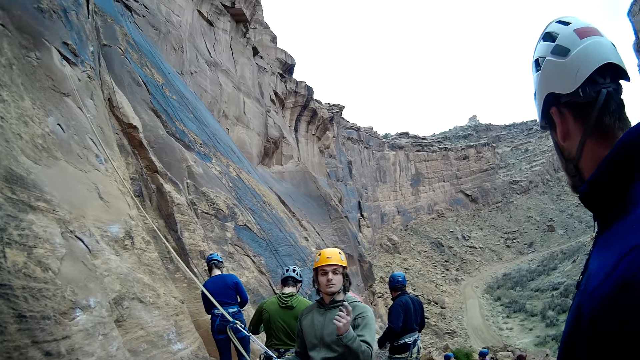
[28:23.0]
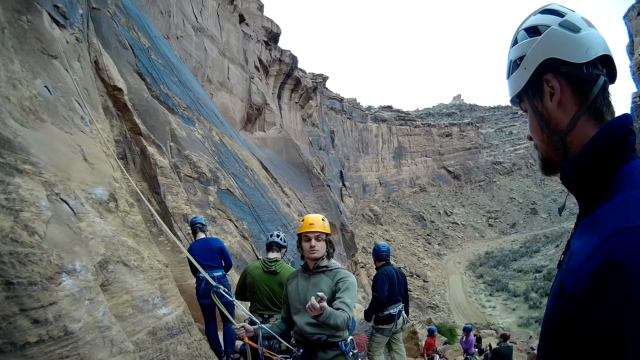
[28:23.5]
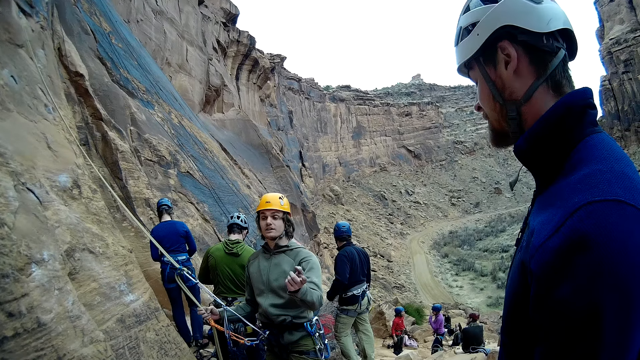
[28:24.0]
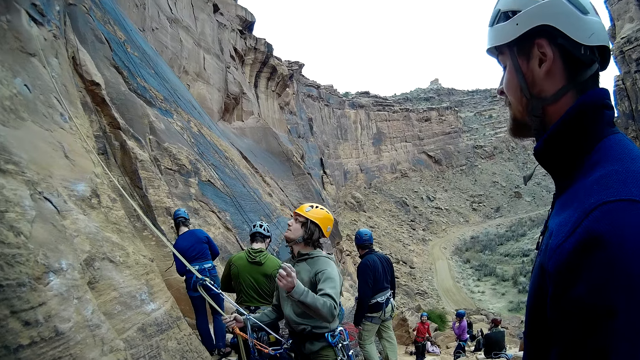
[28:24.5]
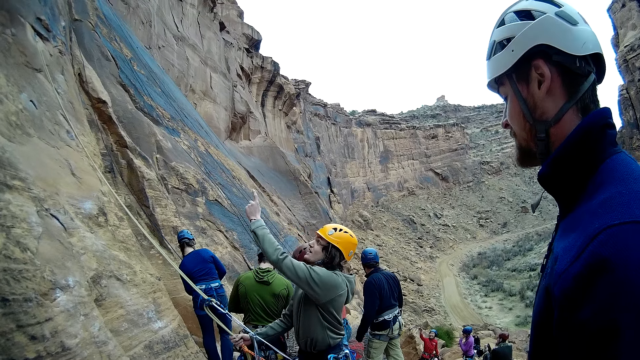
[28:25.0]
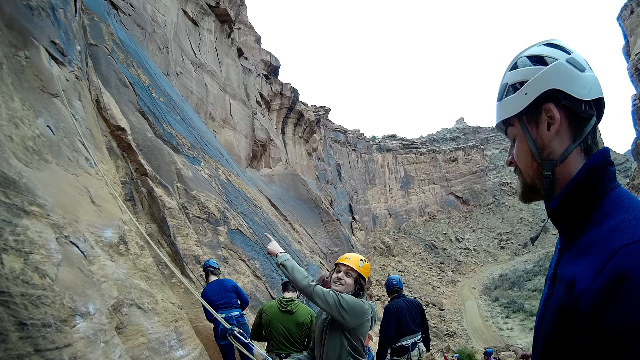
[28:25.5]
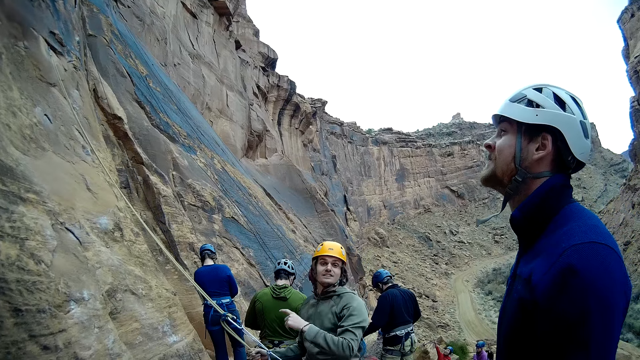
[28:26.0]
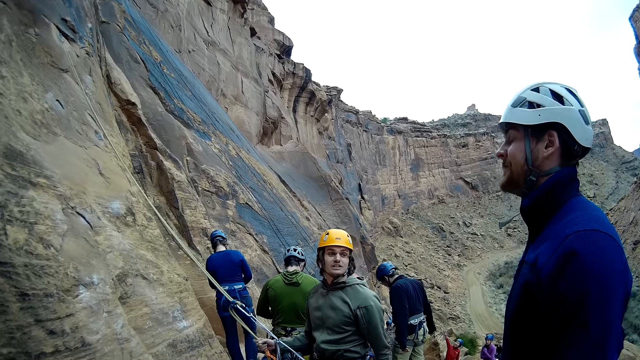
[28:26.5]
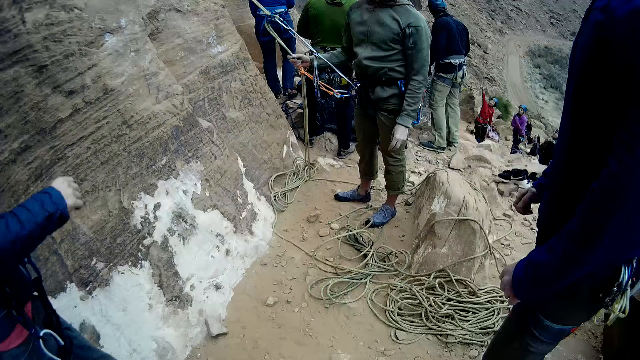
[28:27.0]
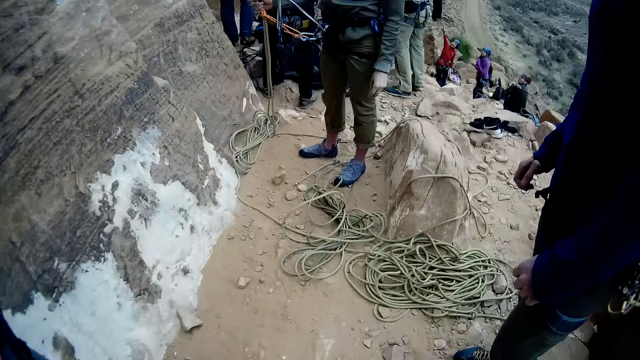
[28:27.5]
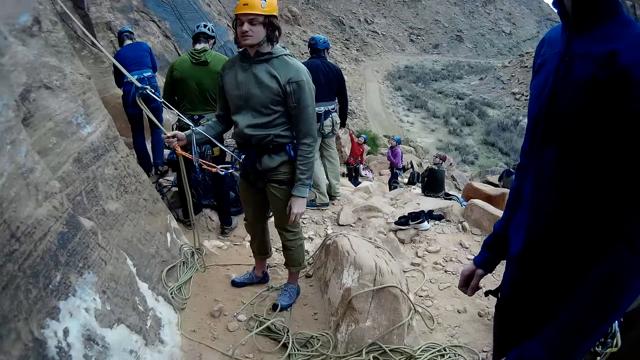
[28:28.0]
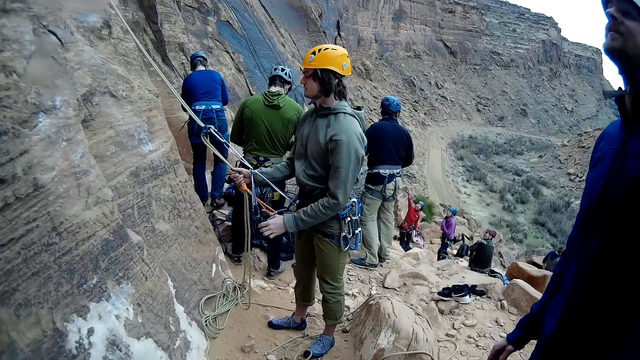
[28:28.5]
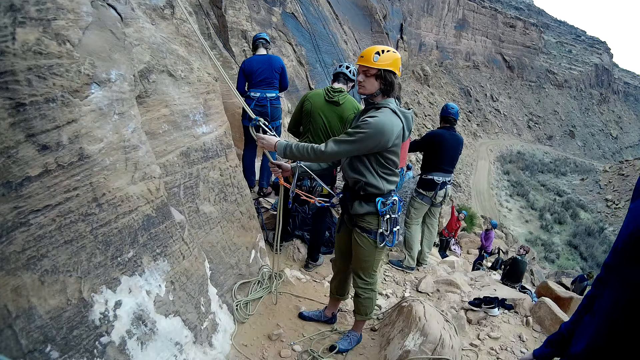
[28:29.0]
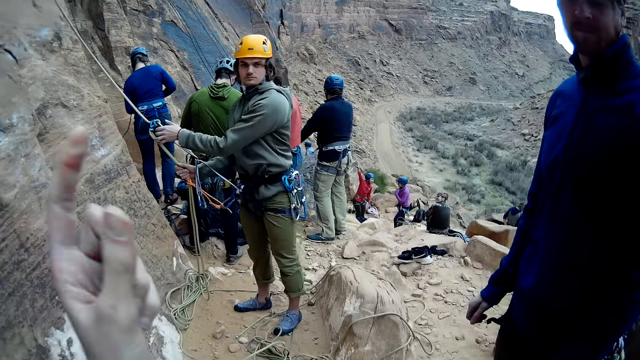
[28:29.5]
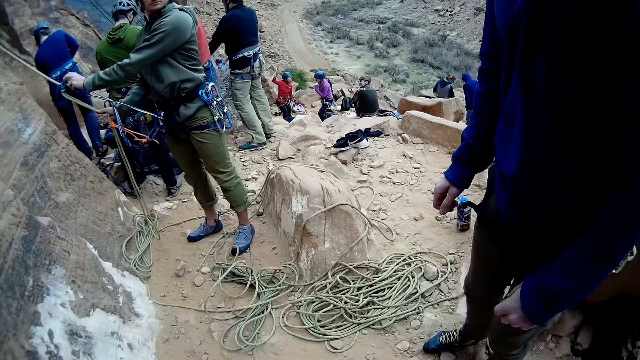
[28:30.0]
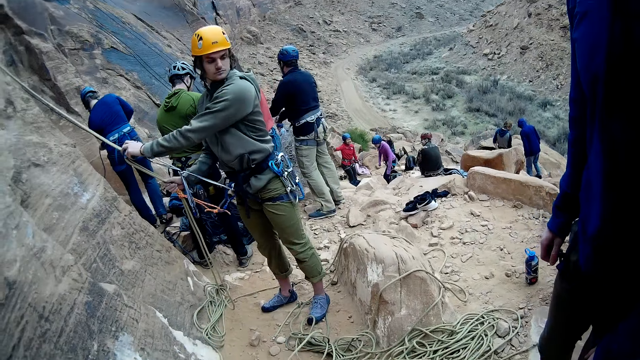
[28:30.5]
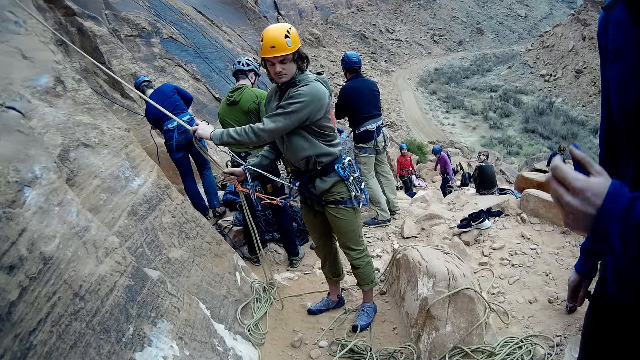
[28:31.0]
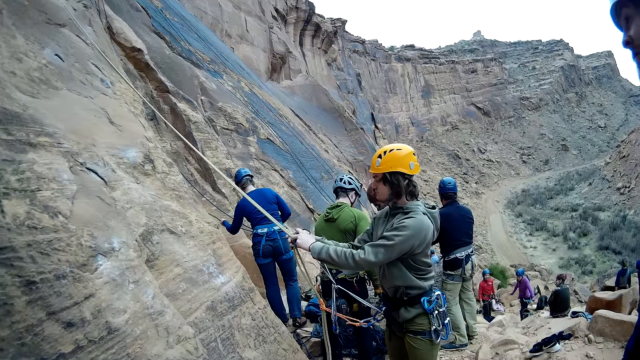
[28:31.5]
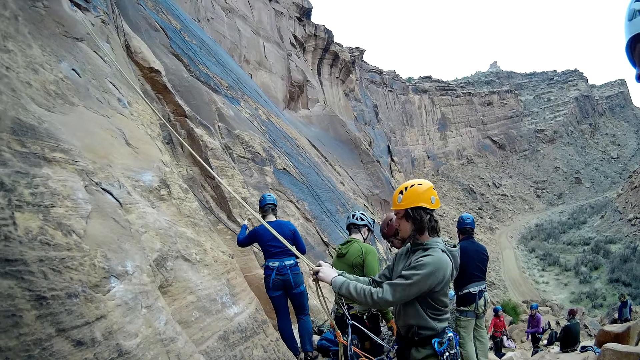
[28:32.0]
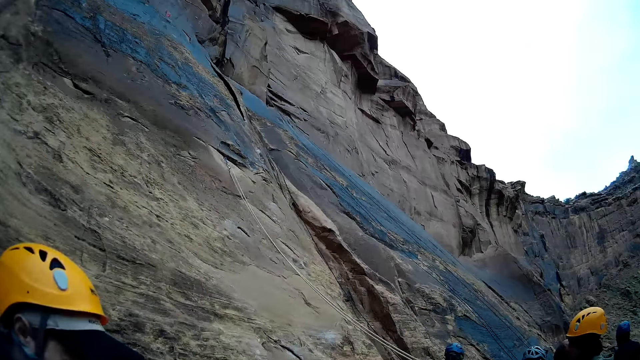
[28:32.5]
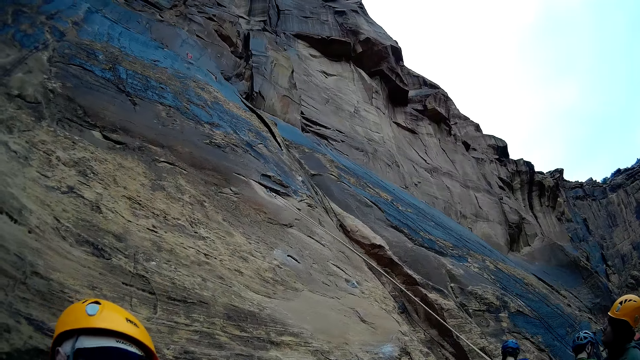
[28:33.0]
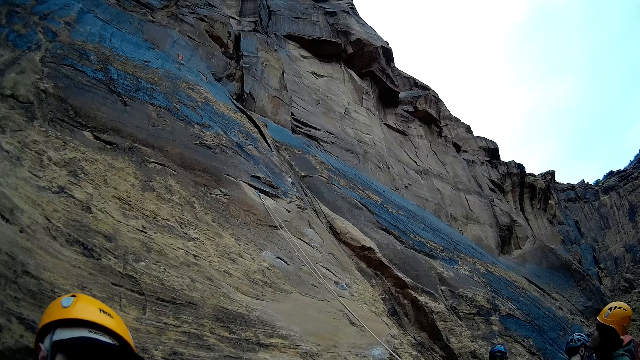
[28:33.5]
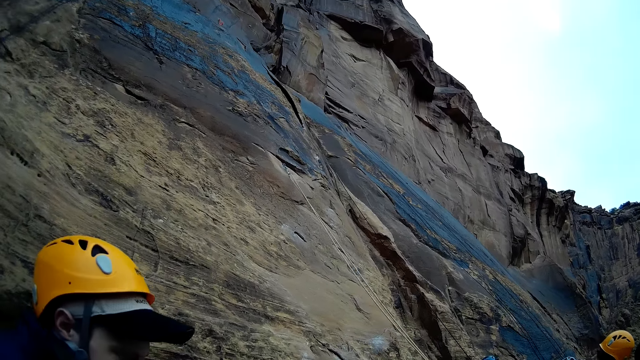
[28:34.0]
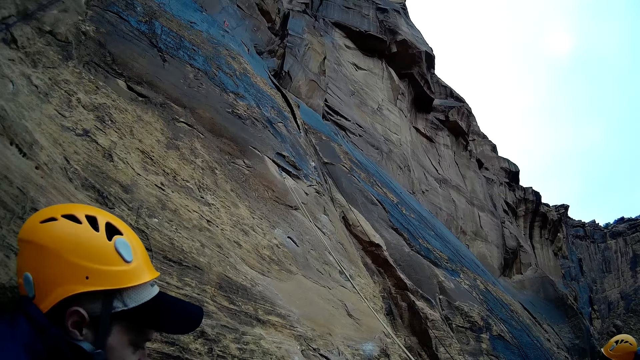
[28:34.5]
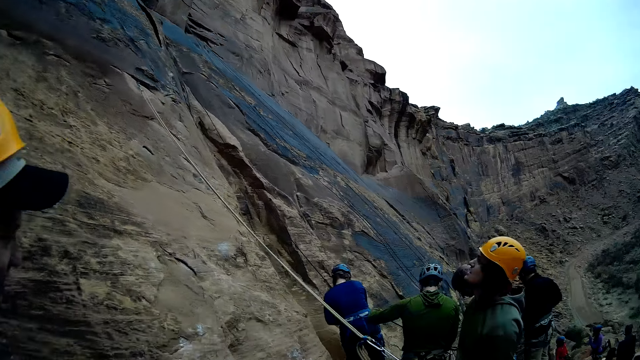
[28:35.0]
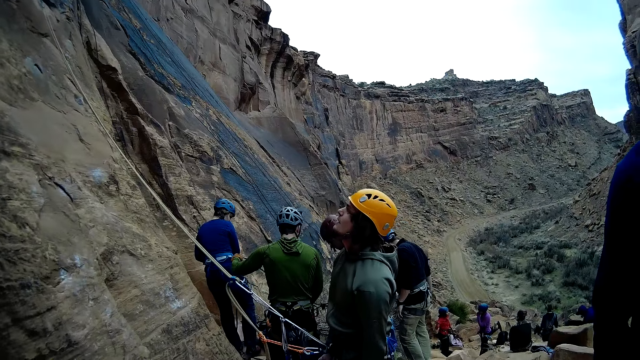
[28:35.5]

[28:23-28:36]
The camera wearer gesticulates with his left hand. He looks up the mountain.

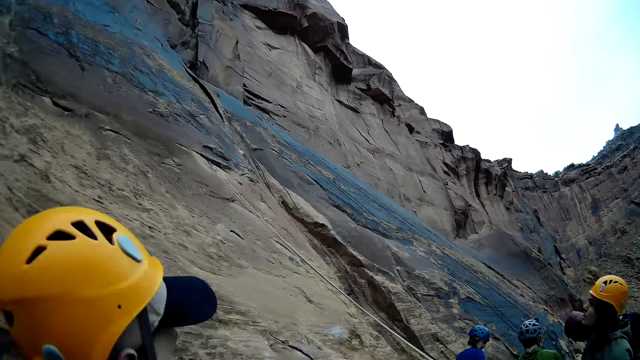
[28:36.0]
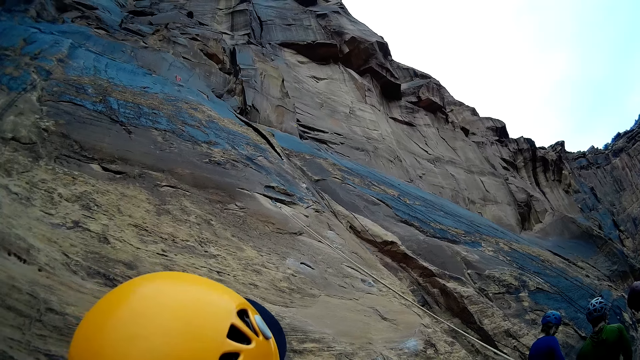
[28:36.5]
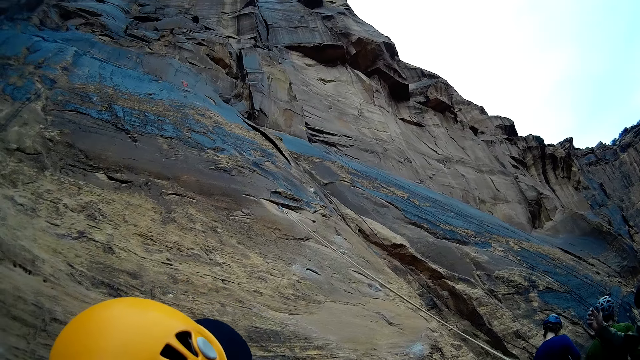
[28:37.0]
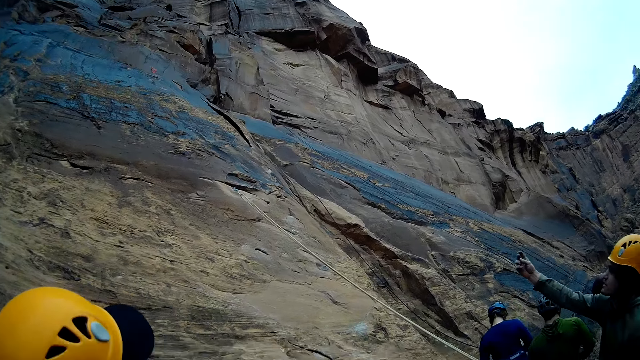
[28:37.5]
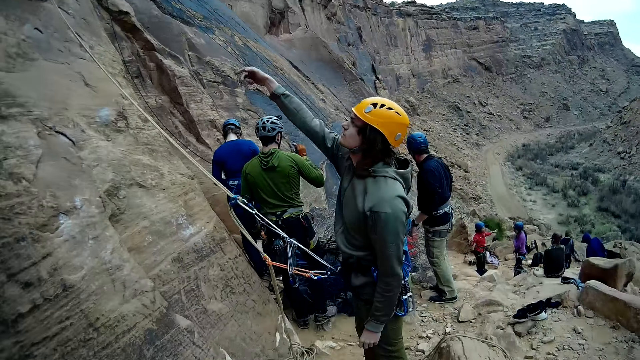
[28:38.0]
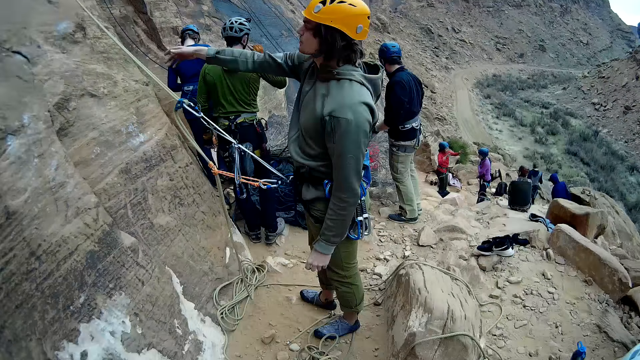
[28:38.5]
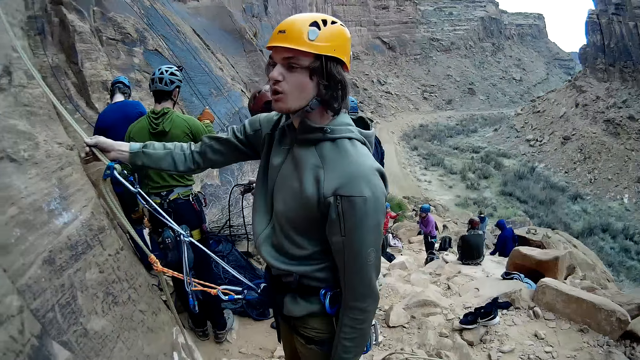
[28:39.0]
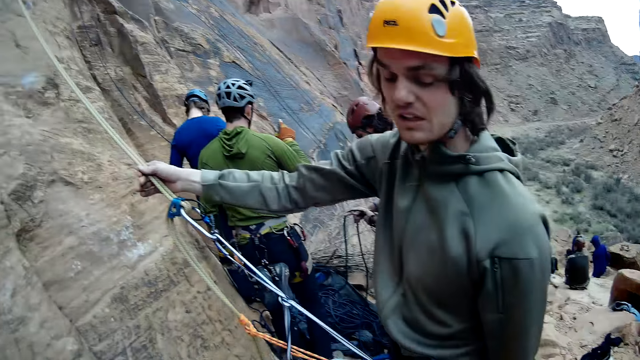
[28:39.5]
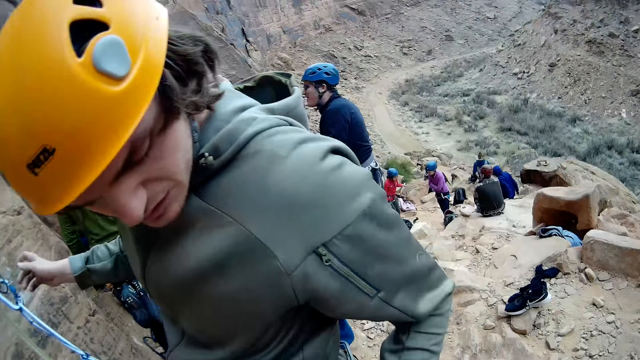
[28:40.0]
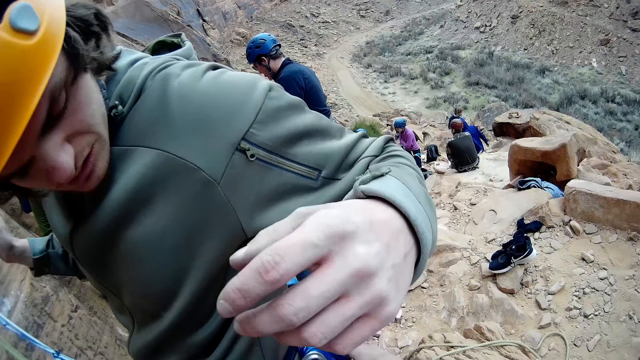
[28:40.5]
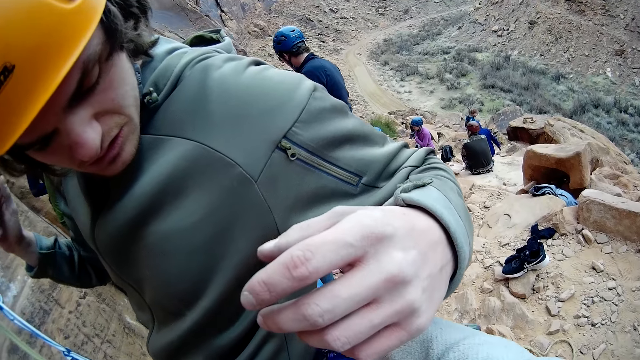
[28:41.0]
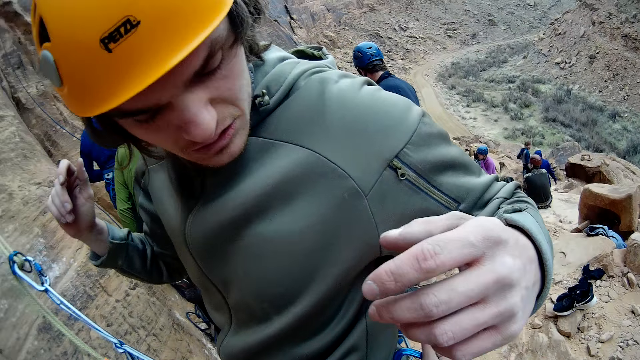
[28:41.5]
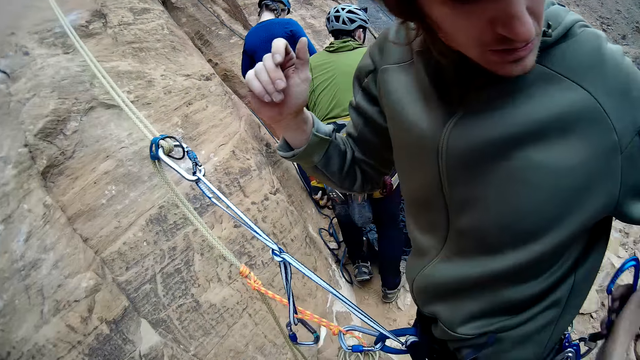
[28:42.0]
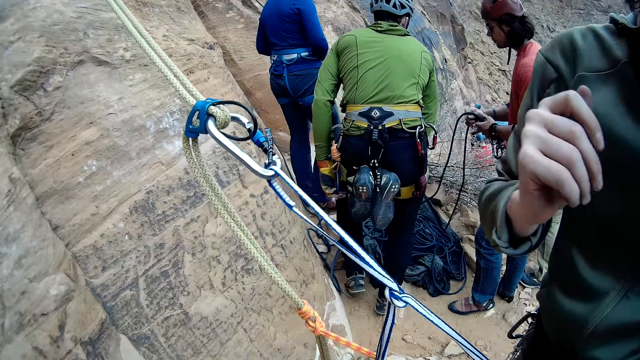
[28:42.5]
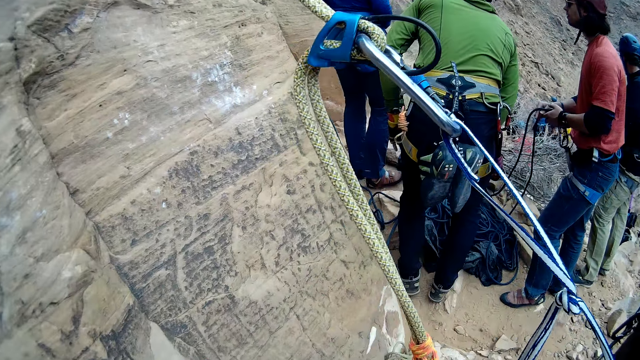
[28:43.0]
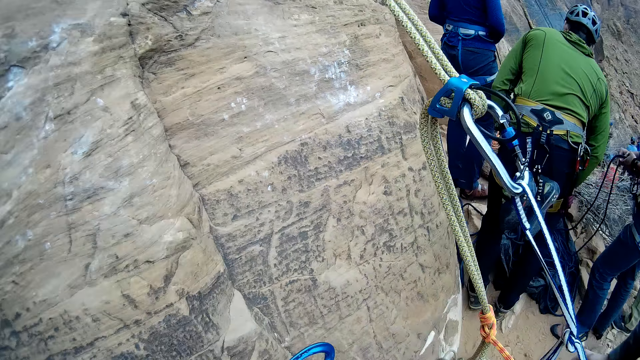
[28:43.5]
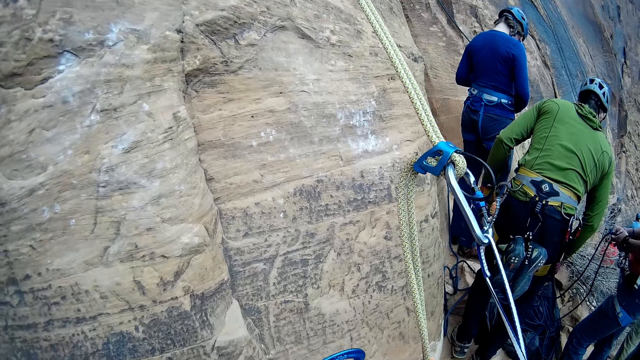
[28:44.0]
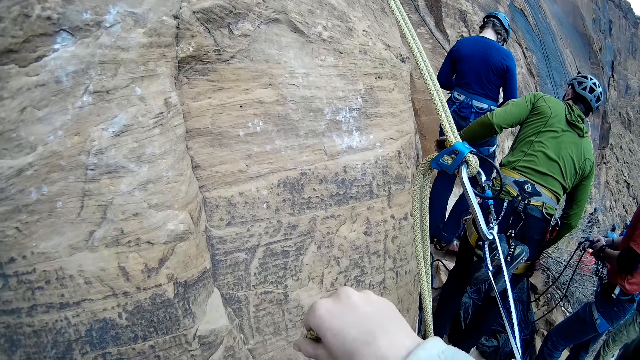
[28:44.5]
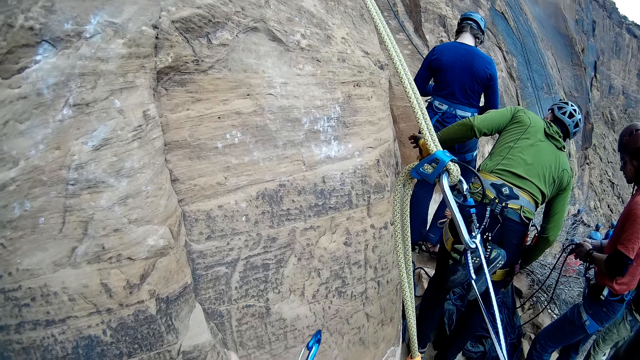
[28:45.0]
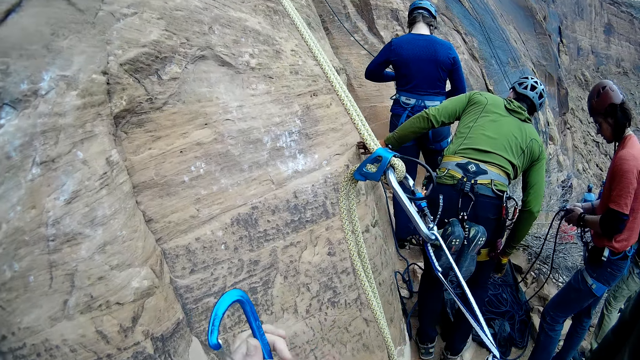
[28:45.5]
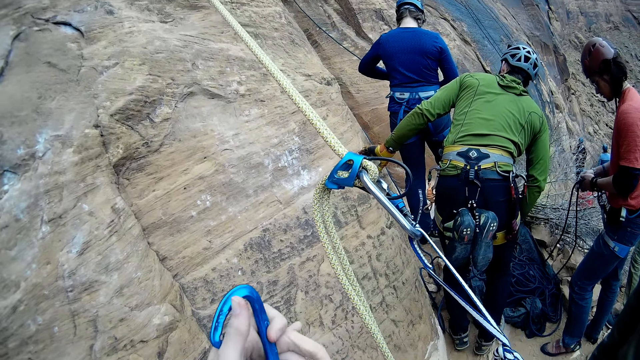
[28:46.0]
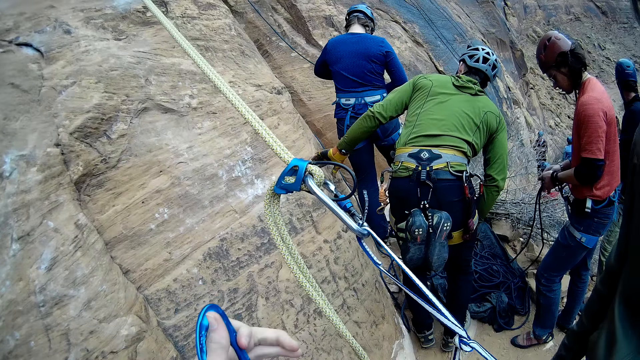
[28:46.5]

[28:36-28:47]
A mountain climber converses with the camera wearer. The camera wearer moves towards the mountain climber. He fixes the mountain climbing rope for the mountain climber. He unclips a quickdraw on the mountain climber's body. He adjusts the quickdraw in his hands.
